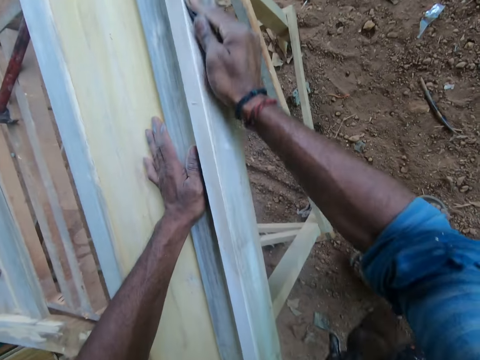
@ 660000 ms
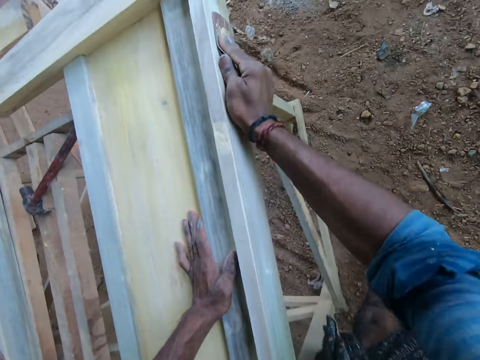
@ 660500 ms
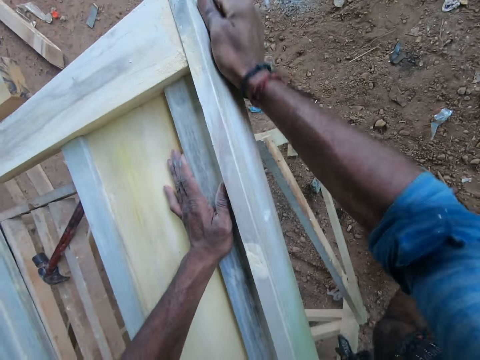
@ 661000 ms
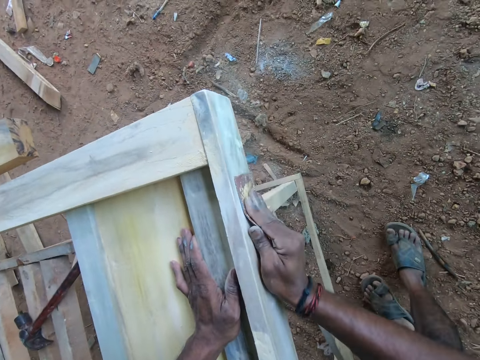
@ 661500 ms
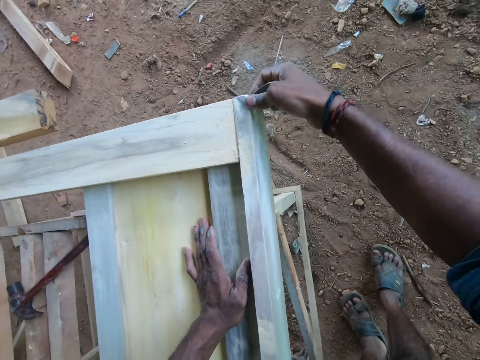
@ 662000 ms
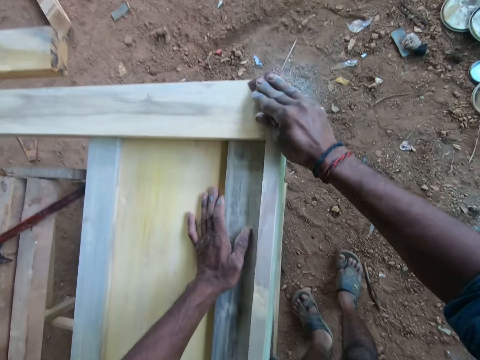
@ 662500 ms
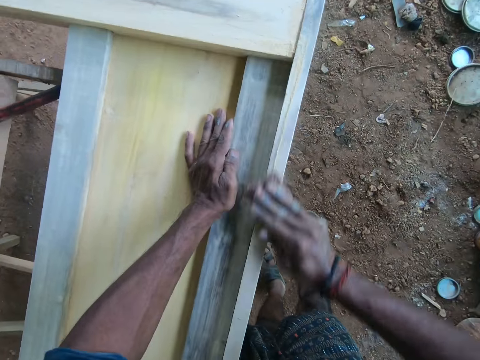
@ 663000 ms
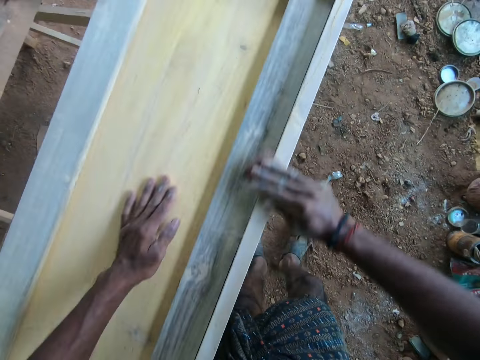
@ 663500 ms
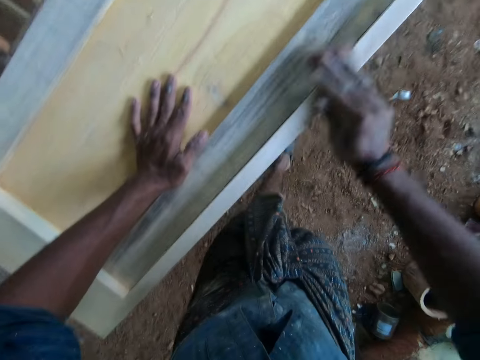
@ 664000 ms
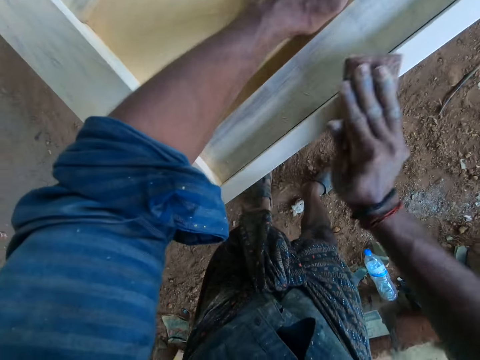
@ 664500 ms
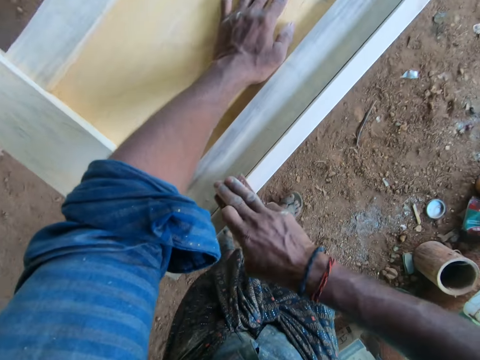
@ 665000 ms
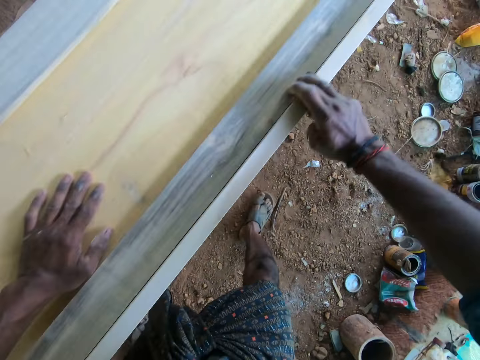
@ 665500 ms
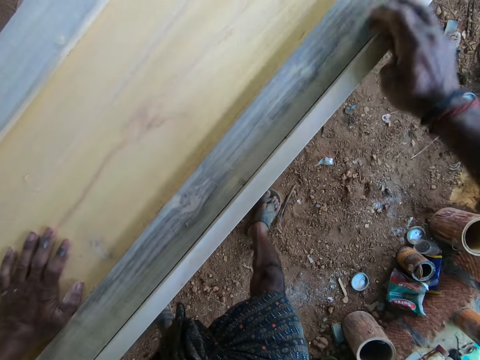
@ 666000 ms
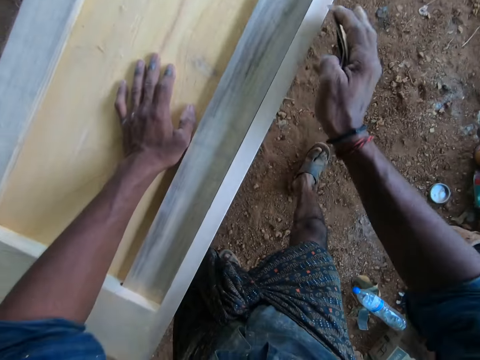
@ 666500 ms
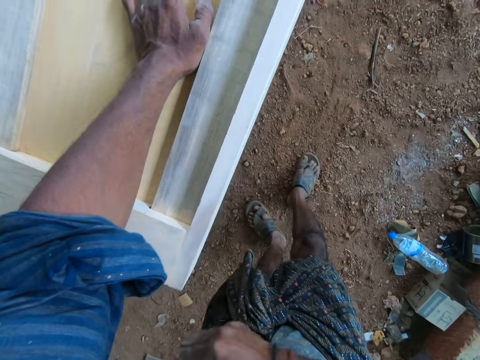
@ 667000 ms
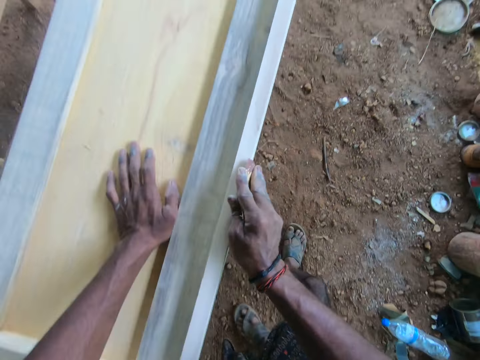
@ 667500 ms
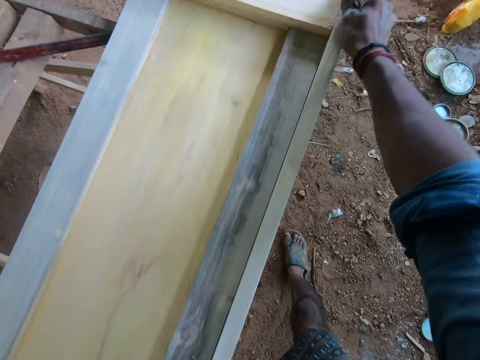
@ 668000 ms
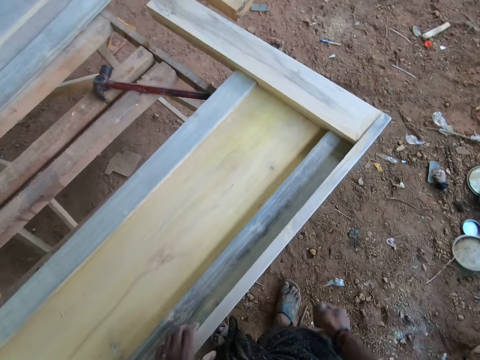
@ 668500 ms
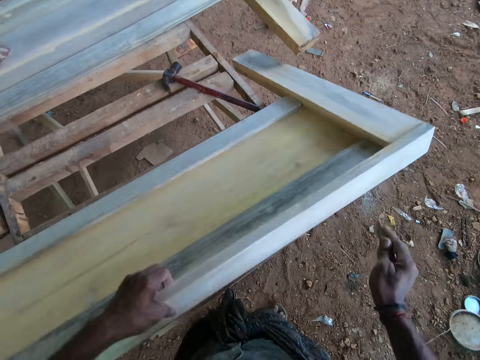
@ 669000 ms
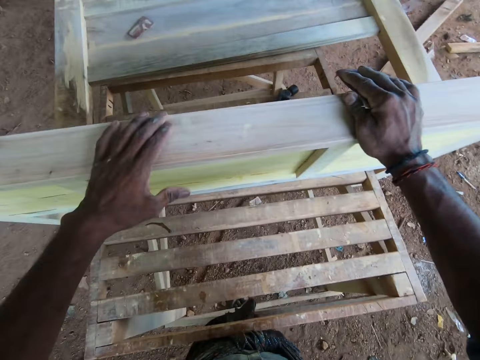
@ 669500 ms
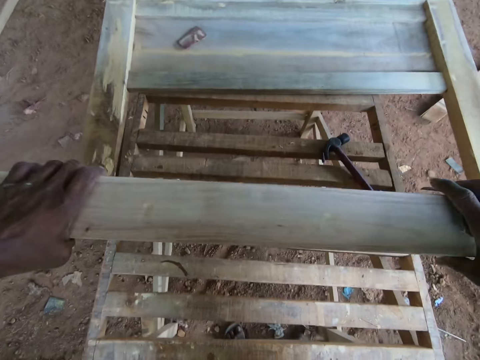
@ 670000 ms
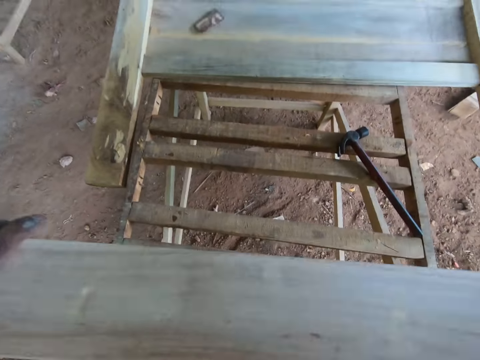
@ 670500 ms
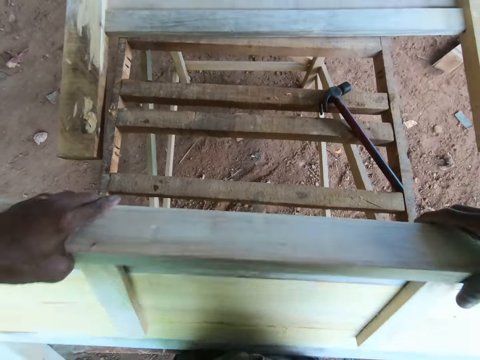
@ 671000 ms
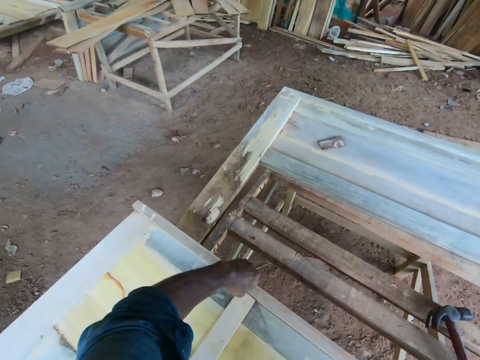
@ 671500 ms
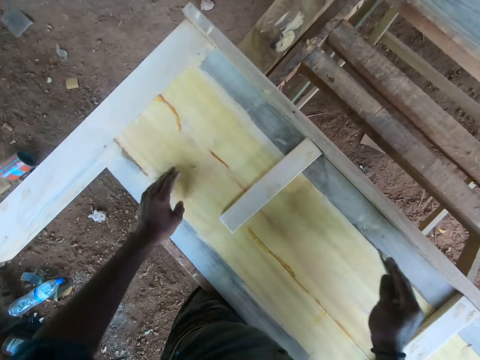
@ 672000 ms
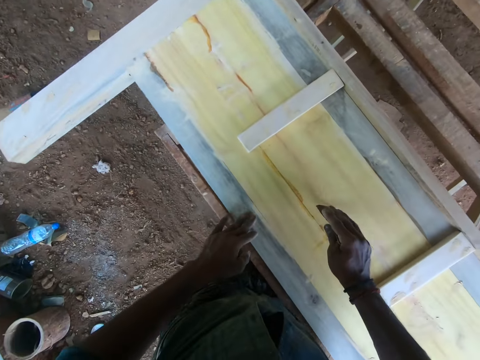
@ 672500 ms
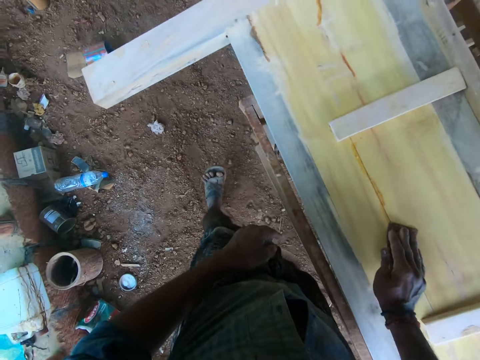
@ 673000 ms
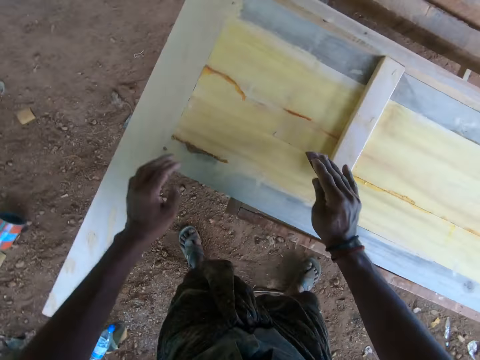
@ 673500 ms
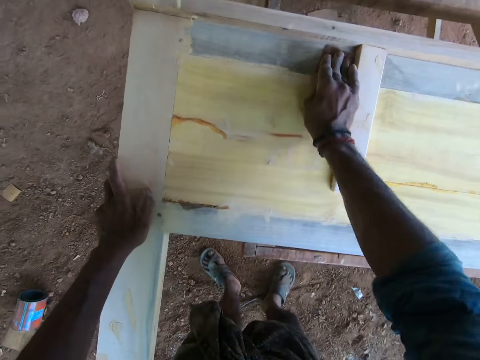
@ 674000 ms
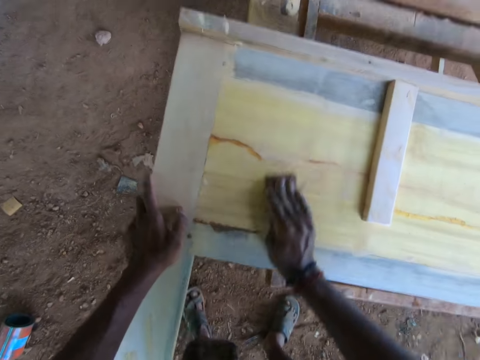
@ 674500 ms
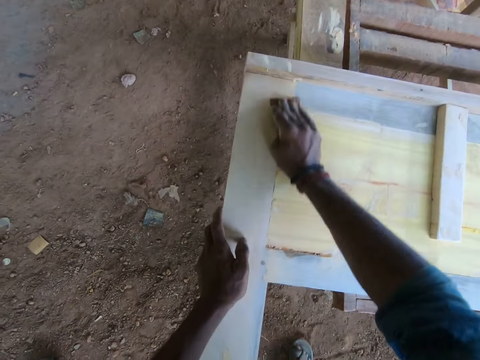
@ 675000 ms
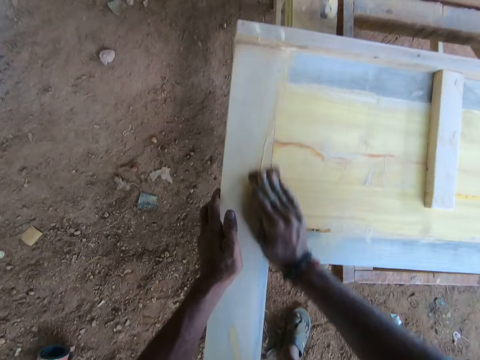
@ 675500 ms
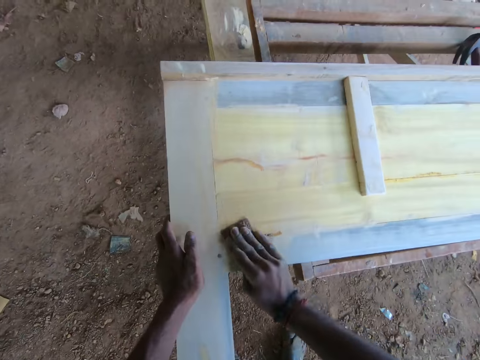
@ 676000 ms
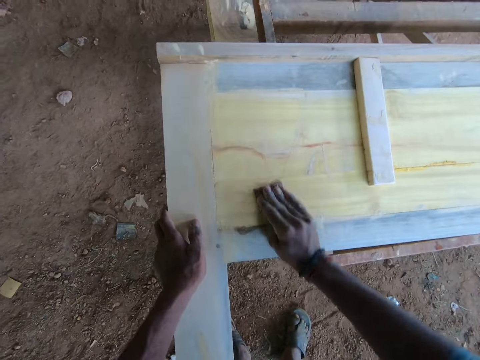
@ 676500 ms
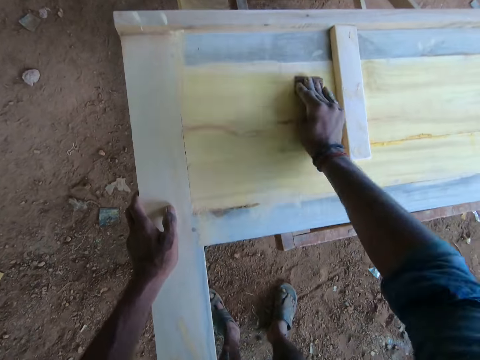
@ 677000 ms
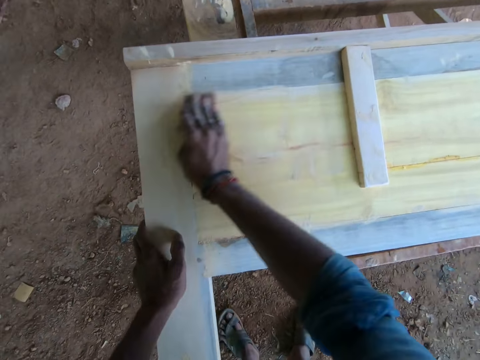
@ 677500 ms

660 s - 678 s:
The camera wearer places the left hand on the wood. He places the left hand on the wood again. He scrubs the wood with the sandpaper in the right hand. He places the left hand on the wood. He lifts the wood piece from the workbench with his left hand. He tilts the wood with the left hand. He holds the wood with both hands. He tilts the wood with both hands. He places the wood piece on the workbench with his hands. He raises both hands. He drags the left hand on the wood. He places the sand paper in his right hand on the wood piece. He places the left hand on the wood. He smoothens the surface of the wood piece with the sand paper in his right hand.

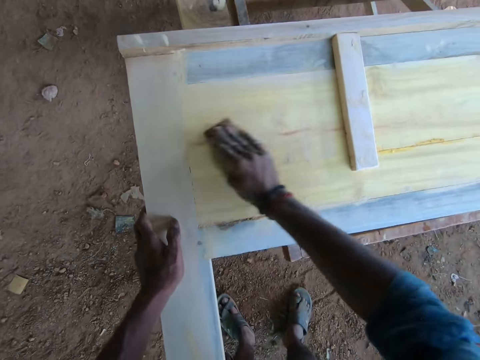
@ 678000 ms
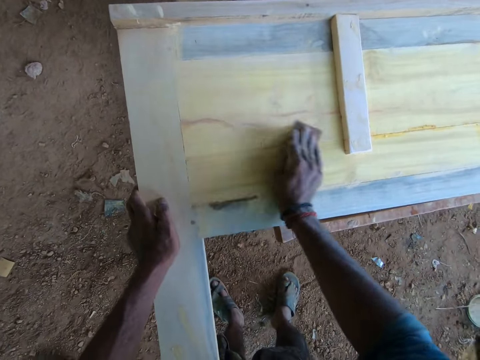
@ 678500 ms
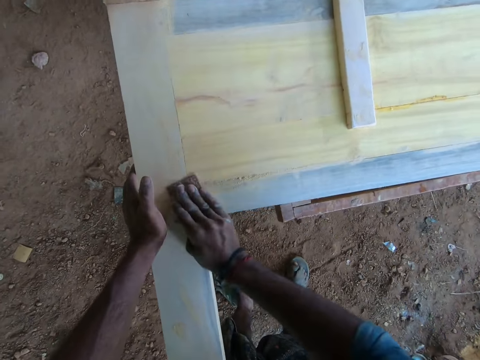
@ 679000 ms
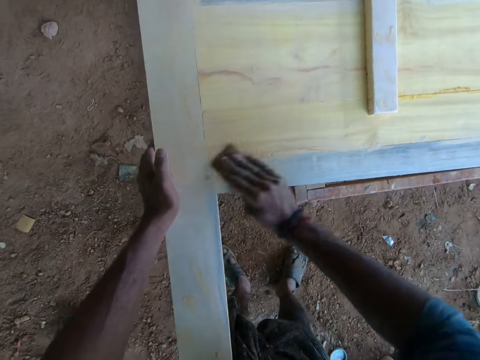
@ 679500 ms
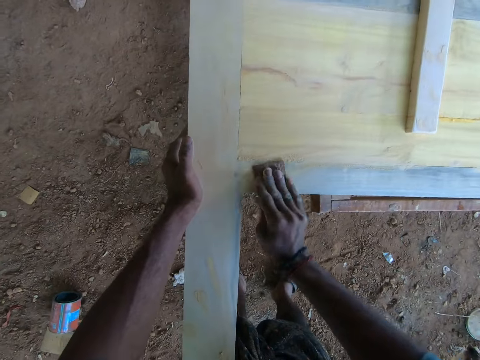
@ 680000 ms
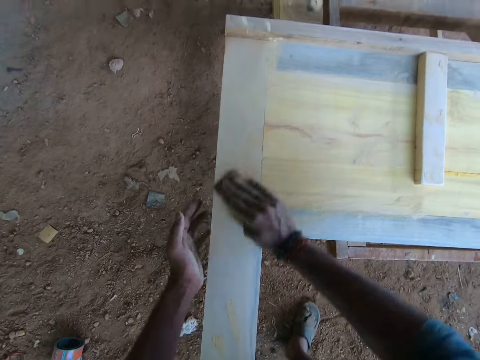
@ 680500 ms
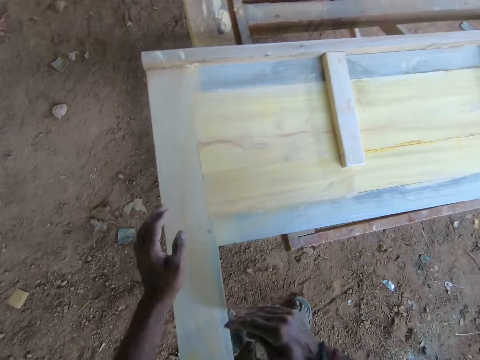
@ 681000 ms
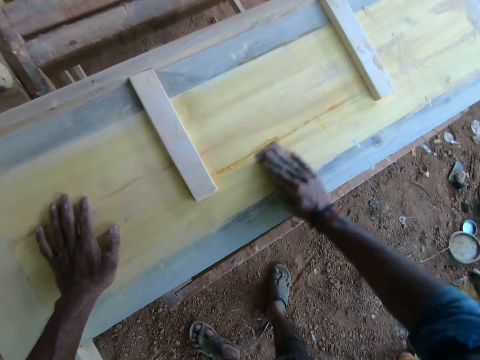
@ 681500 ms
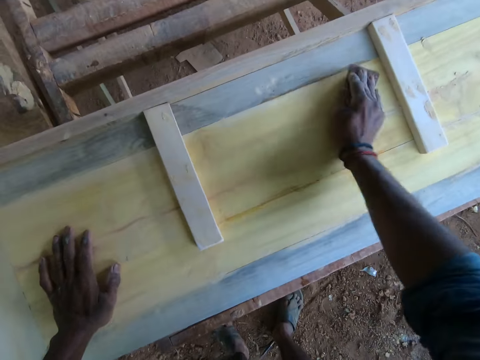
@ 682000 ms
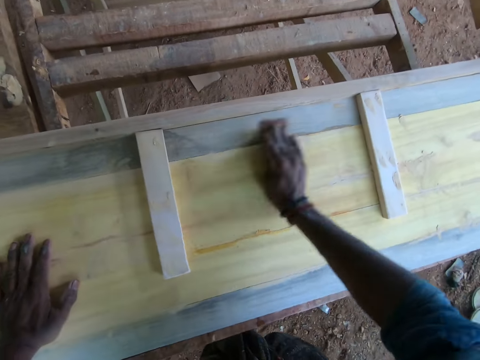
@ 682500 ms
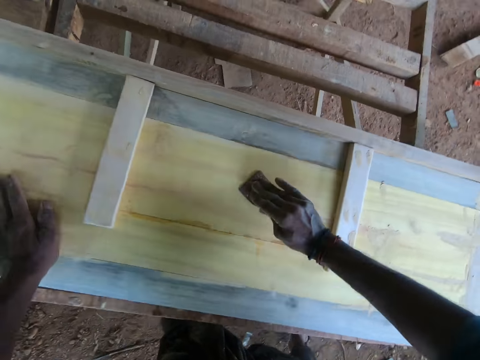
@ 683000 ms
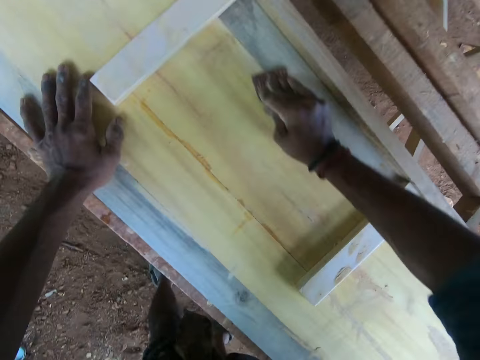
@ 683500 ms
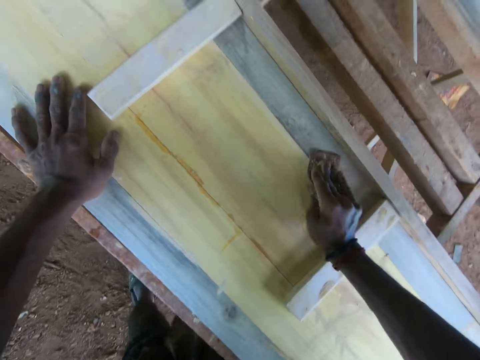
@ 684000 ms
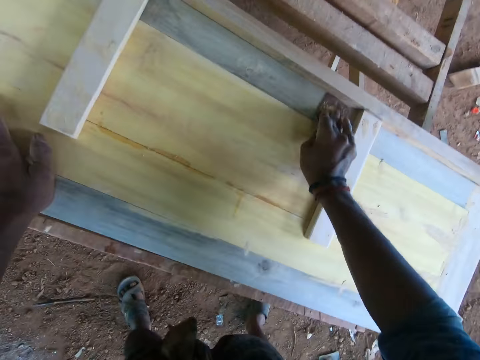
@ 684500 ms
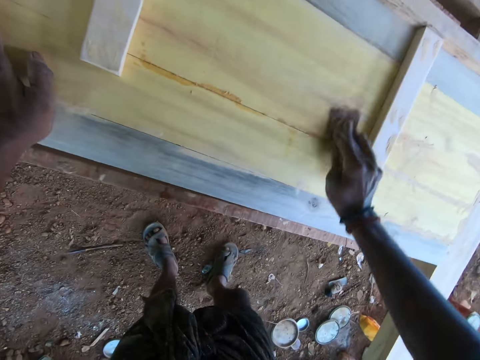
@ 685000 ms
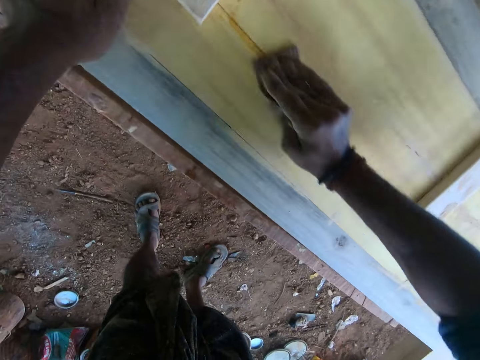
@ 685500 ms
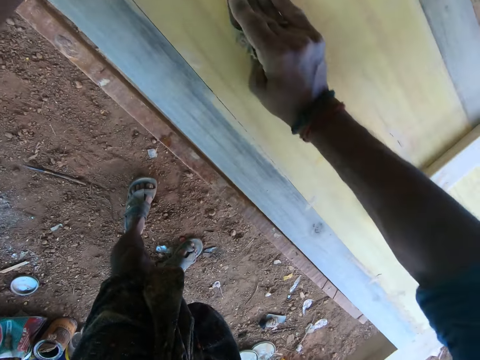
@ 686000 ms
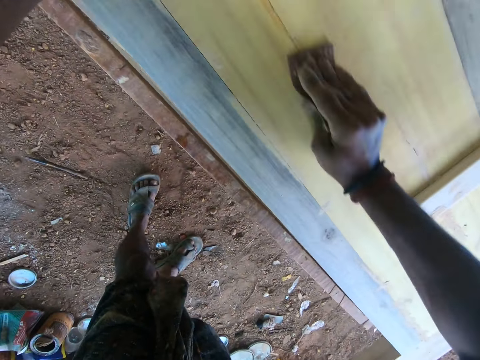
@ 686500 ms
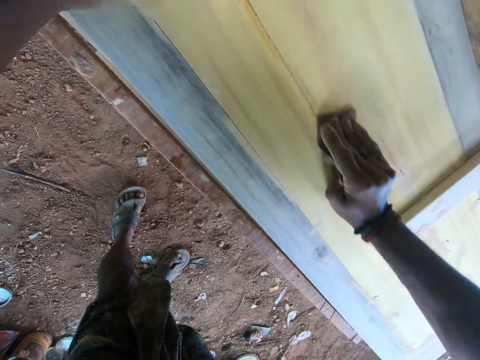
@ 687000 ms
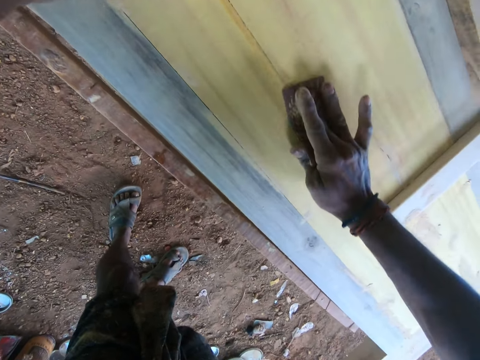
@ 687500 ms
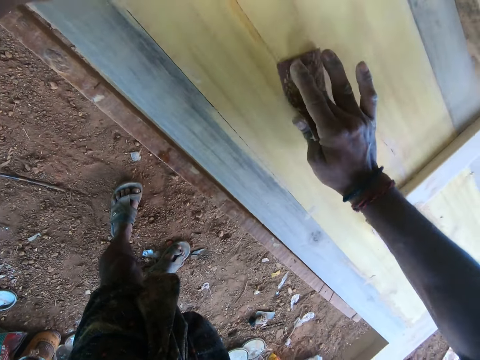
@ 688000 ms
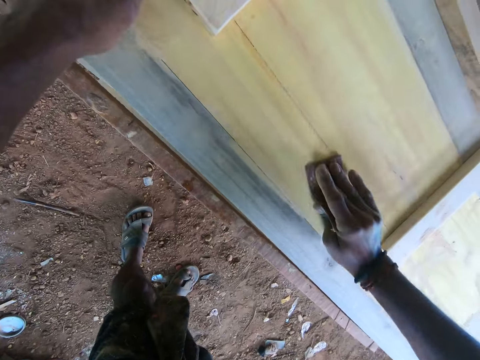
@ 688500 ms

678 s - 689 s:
The camera wearer removes the left hand from the wood. They place the left hand on the wood. They scrub the wood with the sandpaper in the right hand. They look around. They scrub the wood with the sandpaper in the right hand.
